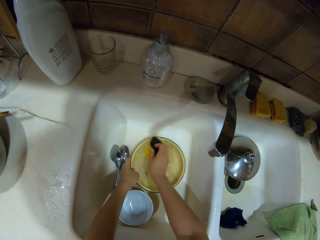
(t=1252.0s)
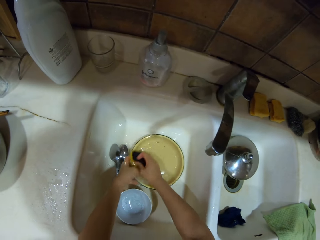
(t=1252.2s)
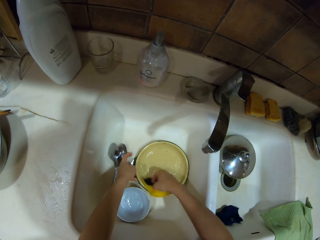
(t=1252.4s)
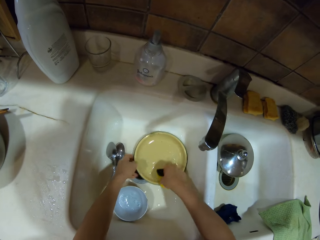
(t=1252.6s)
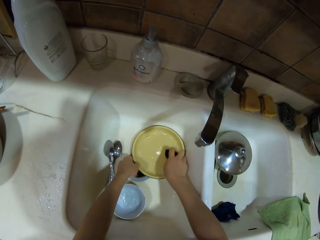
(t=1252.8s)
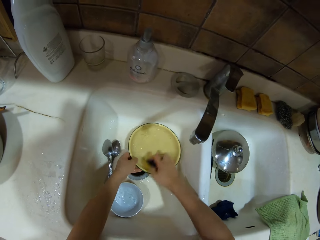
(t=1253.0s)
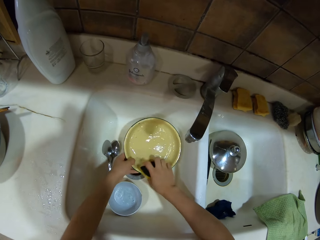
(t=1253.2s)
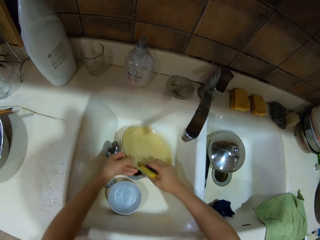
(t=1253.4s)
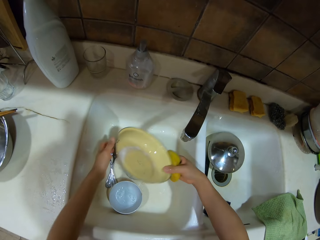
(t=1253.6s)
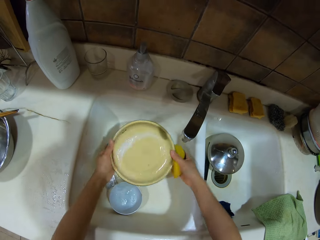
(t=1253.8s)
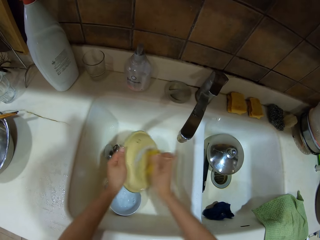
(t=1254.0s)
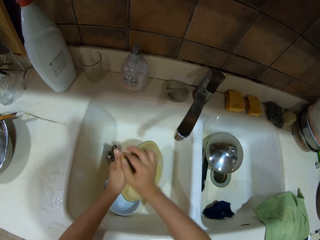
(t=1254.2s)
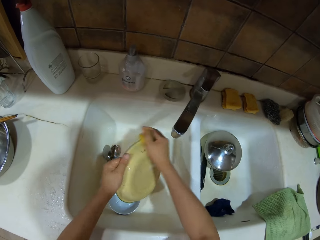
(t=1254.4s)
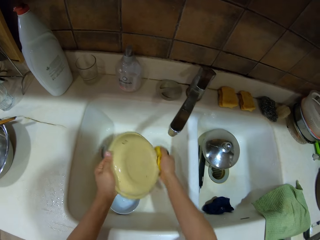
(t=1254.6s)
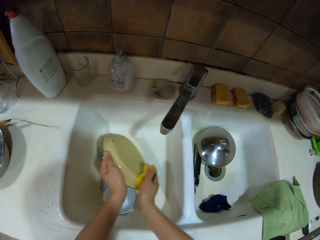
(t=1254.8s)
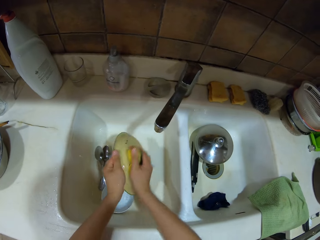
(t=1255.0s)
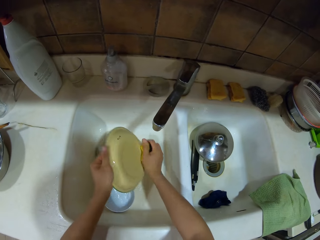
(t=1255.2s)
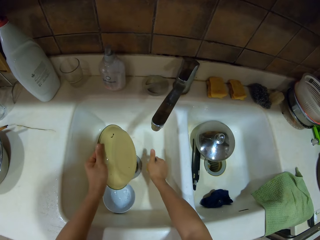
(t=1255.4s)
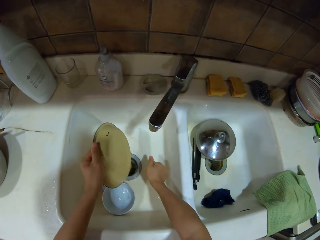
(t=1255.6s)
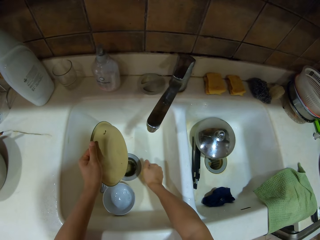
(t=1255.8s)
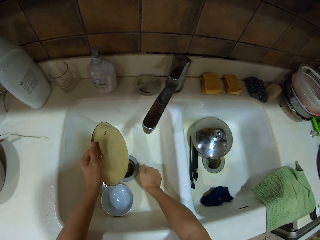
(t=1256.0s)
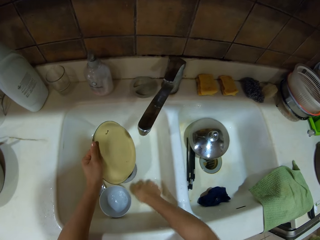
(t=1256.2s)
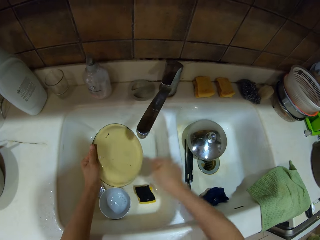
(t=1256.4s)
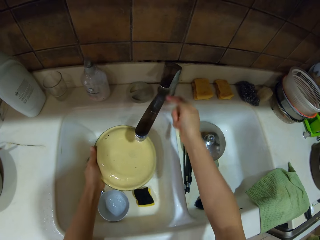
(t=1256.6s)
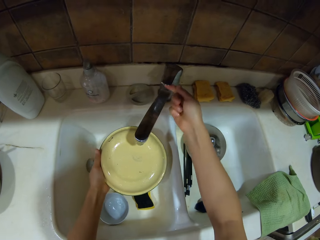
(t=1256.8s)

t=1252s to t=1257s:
The camera wearer washes the plate. They remove excess water in a sponge.

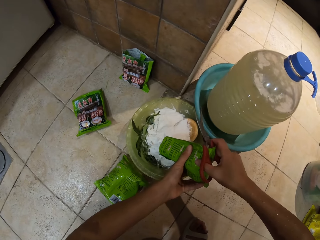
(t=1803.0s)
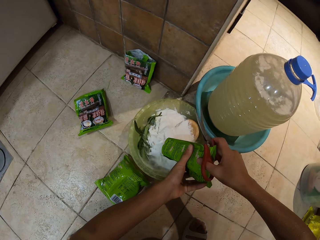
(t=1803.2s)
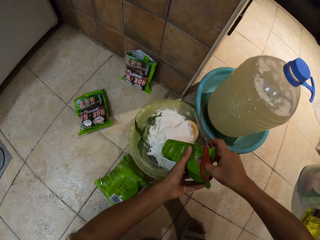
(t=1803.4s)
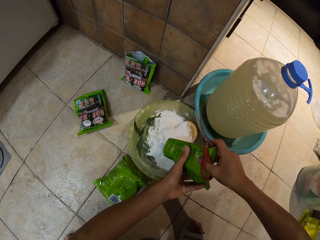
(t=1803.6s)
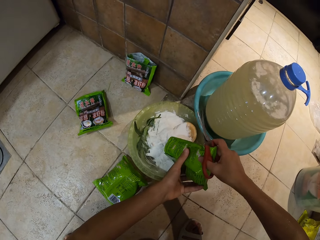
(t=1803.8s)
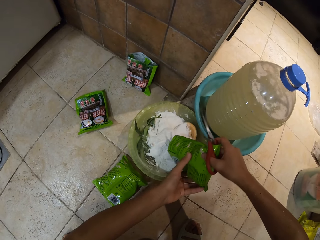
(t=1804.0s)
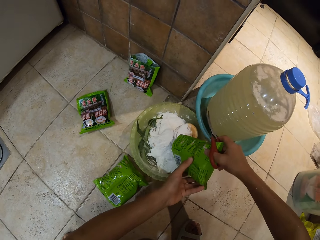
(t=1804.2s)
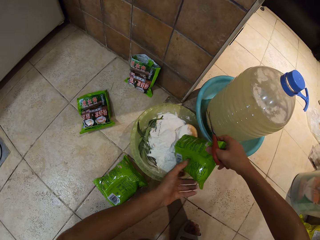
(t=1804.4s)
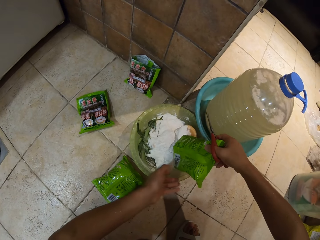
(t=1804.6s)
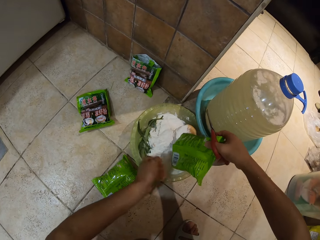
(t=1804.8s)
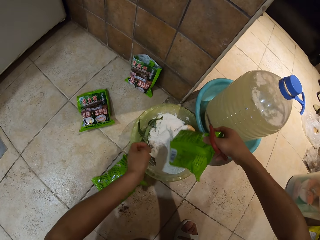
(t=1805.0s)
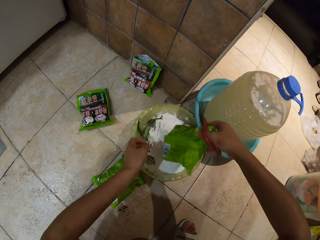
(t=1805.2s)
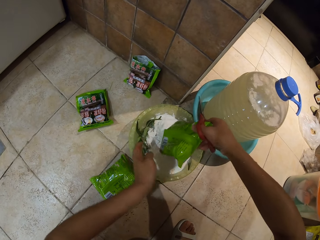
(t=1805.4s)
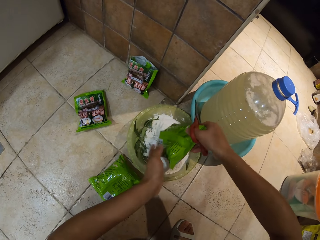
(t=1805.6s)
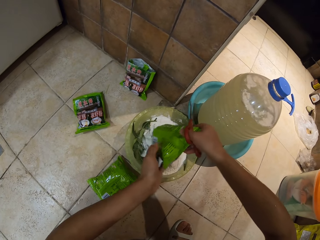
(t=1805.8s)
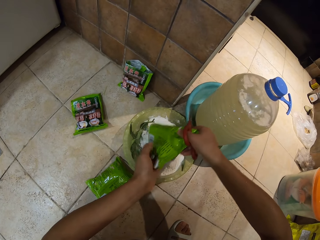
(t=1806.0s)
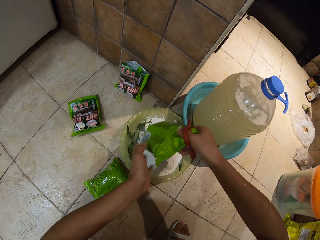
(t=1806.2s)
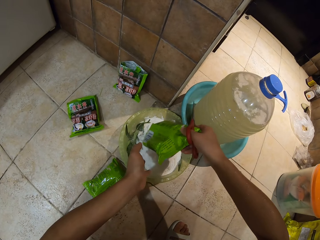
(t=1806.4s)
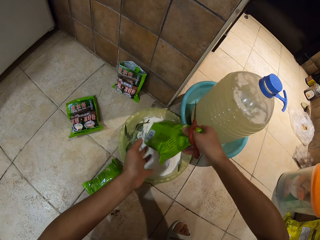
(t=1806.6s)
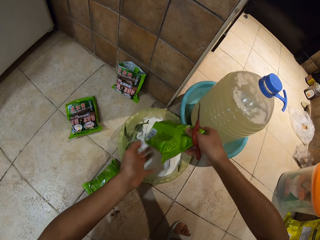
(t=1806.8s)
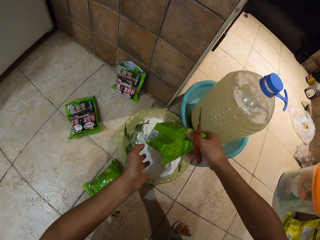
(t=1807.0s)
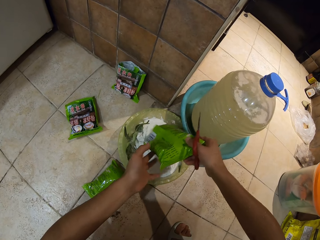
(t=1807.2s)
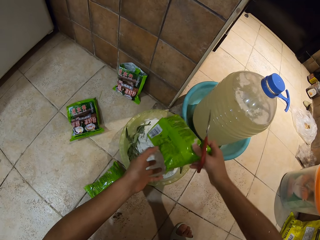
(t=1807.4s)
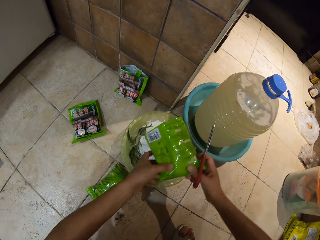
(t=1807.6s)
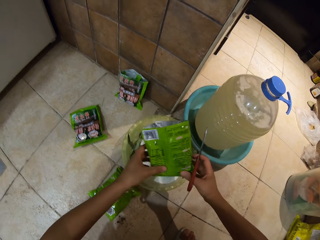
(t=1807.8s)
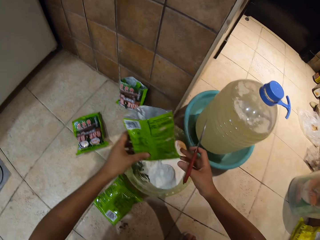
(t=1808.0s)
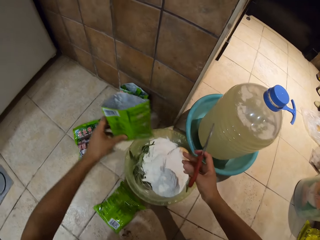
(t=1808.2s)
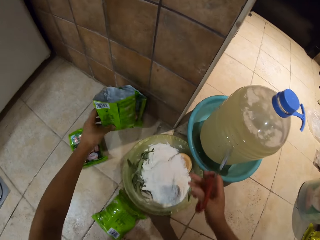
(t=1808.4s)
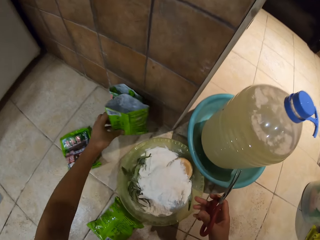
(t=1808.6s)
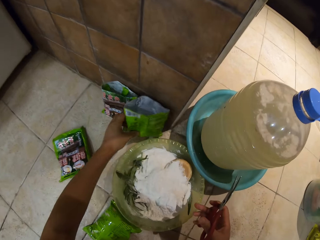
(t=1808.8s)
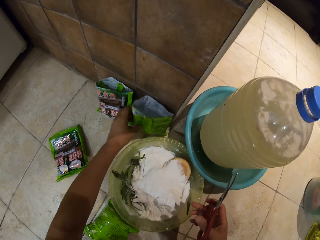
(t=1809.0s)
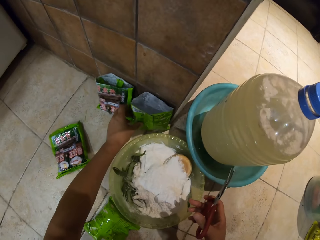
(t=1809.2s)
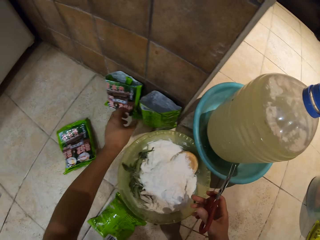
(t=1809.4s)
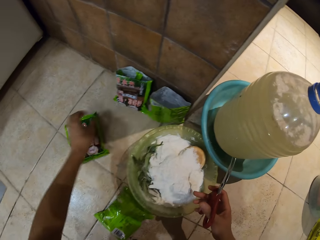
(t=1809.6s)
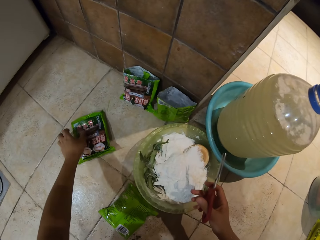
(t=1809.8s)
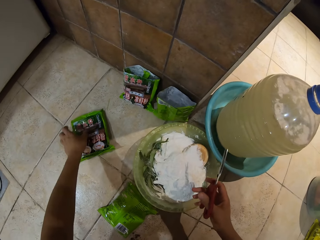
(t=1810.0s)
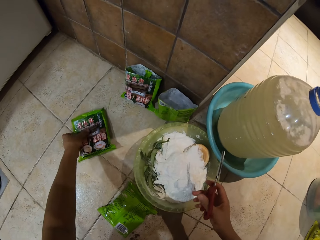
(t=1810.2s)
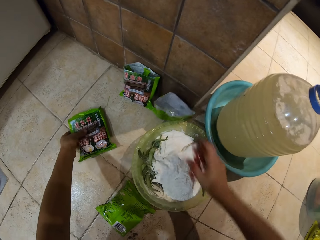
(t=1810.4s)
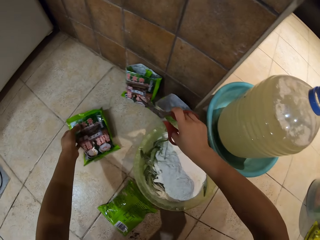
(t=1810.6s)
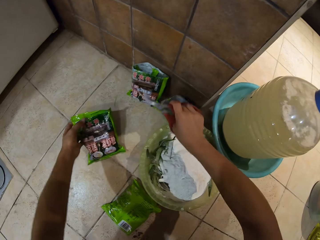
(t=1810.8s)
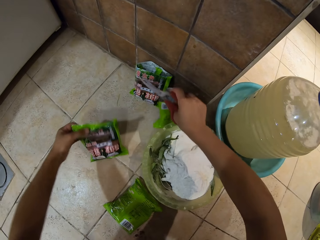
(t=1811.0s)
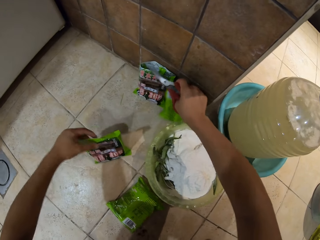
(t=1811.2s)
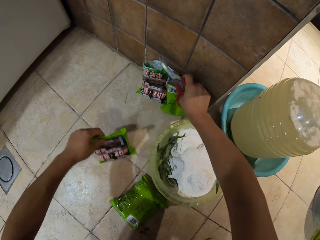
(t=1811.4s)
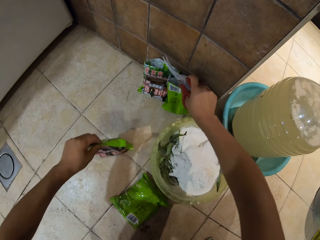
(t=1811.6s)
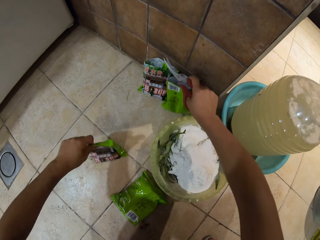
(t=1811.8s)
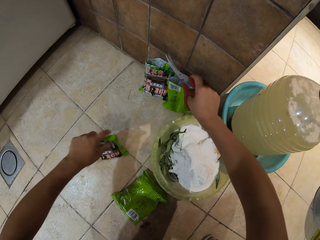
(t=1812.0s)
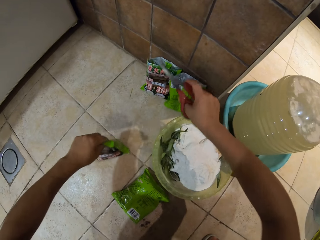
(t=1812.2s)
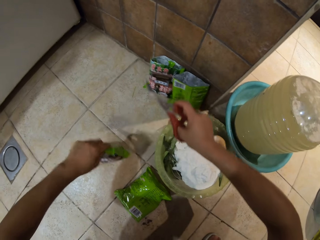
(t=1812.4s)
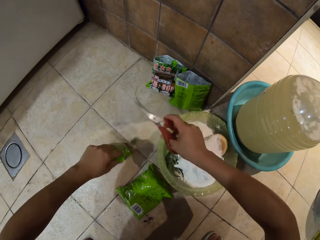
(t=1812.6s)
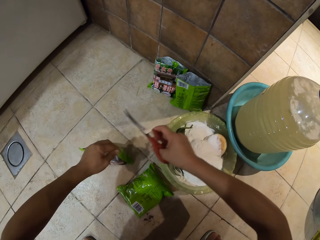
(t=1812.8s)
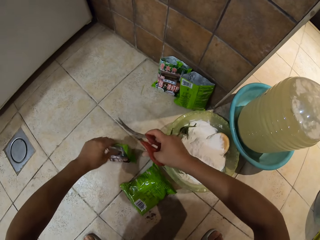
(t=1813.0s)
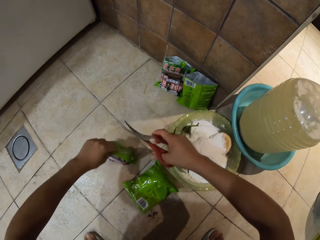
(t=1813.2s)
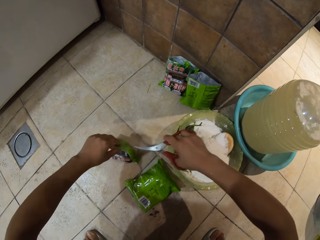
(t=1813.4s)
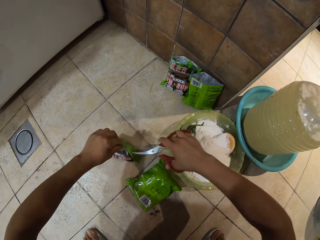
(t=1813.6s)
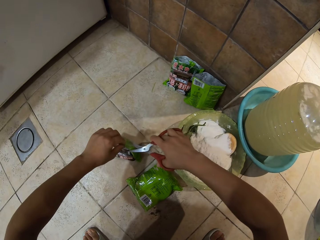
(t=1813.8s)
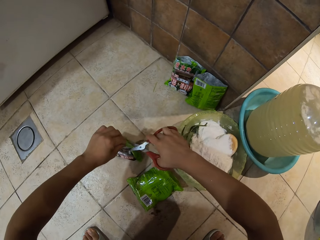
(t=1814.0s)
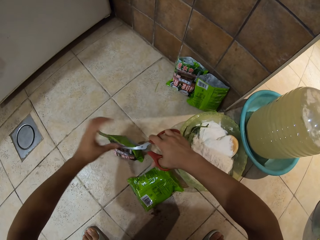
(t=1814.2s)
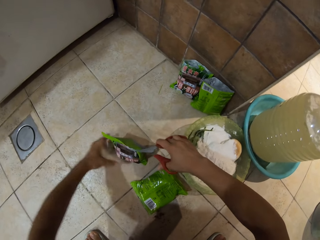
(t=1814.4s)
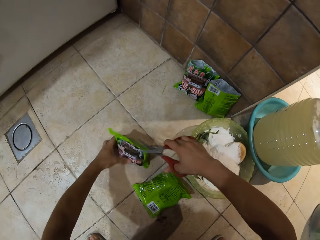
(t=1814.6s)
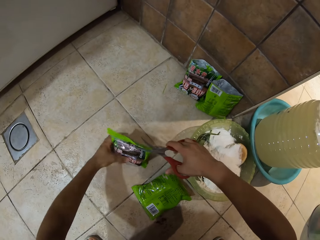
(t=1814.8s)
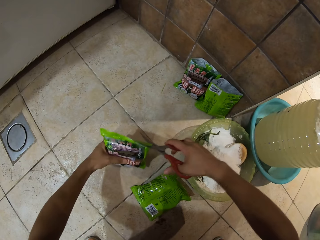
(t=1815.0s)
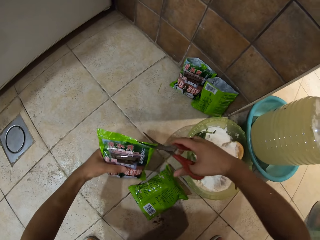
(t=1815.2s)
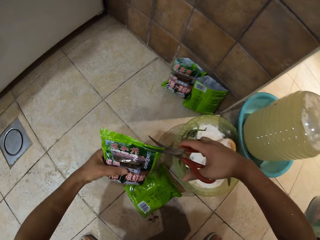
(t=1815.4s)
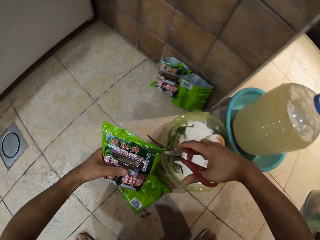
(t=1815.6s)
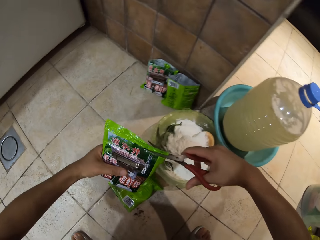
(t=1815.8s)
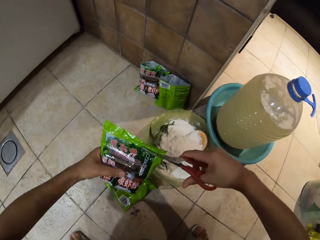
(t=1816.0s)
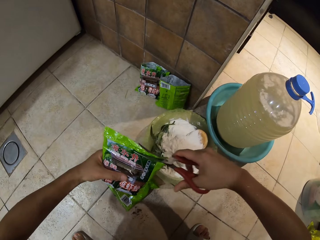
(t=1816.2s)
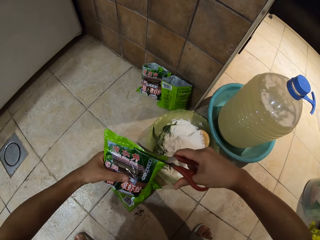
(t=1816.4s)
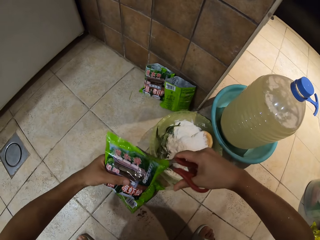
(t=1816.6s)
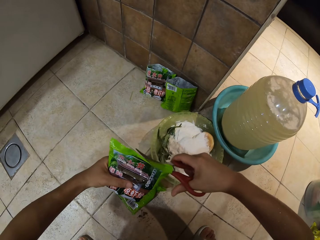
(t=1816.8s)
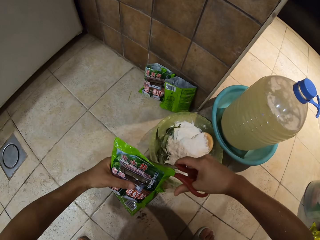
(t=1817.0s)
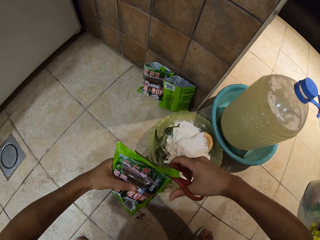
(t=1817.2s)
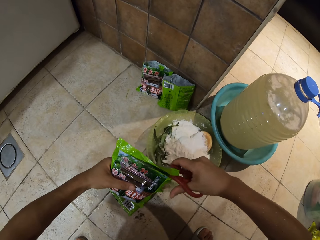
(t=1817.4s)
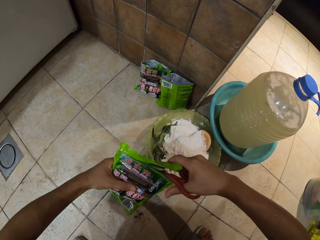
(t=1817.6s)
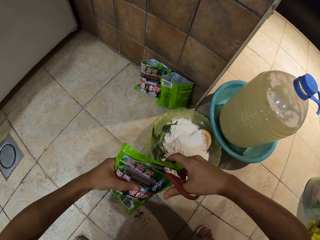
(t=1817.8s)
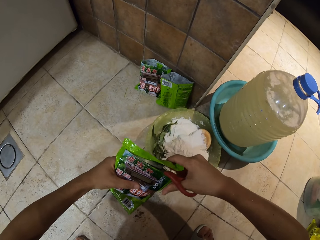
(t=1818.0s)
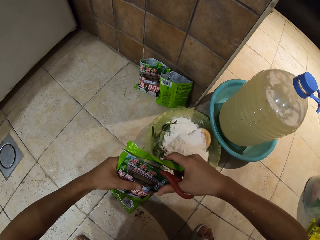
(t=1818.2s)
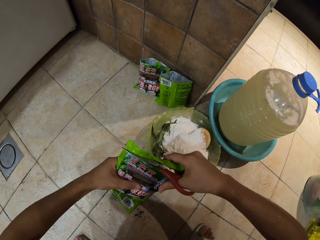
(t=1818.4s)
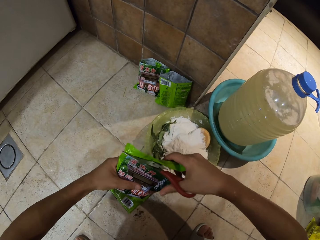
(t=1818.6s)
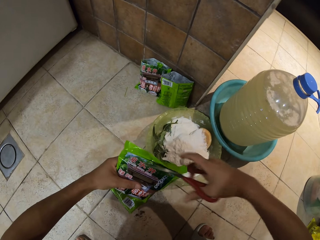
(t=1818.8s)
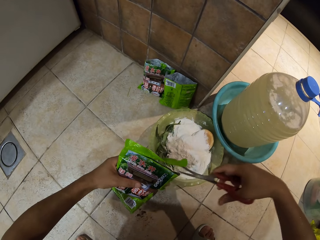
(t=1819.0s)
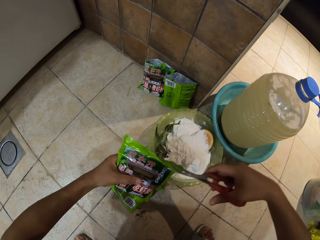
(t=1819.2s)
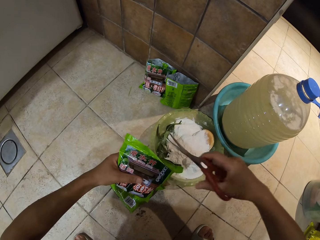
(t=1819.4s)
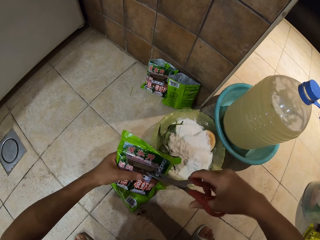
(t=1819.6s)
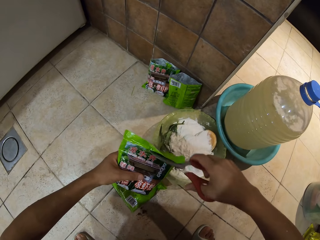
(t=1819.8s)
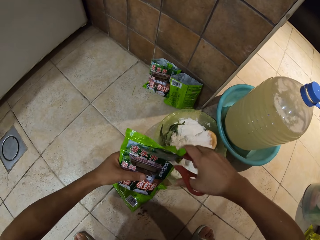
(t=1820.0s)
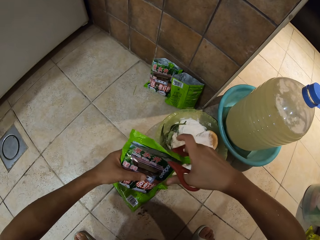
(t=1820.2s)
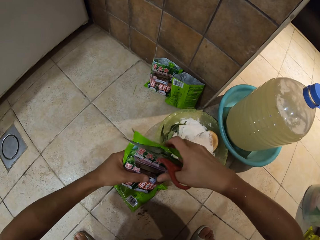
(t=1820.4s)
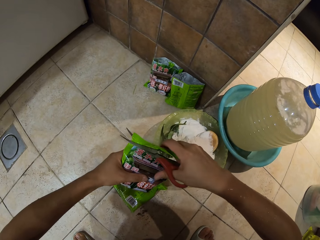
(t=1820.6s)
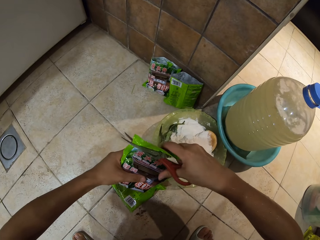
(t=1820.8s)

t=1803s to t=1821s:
The camera wearer holds a scissor. They put the package or packet of powder on the floor. They hold the scissor, pick the package on the floor, and cut the package full of powder with the scissor.
